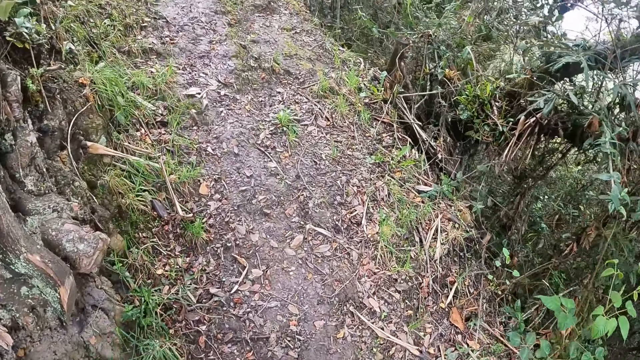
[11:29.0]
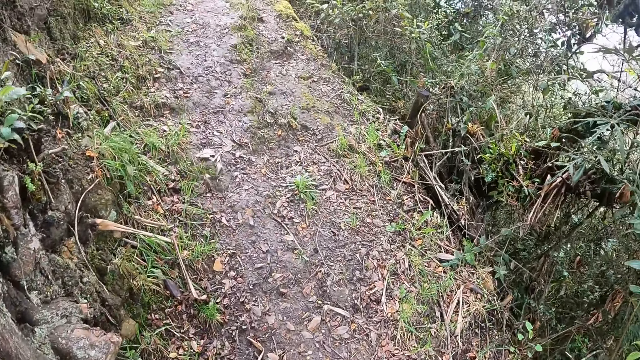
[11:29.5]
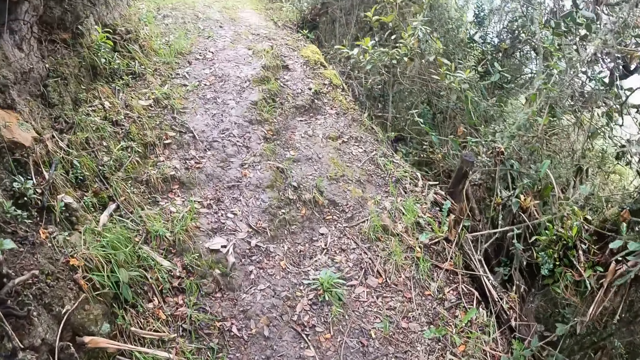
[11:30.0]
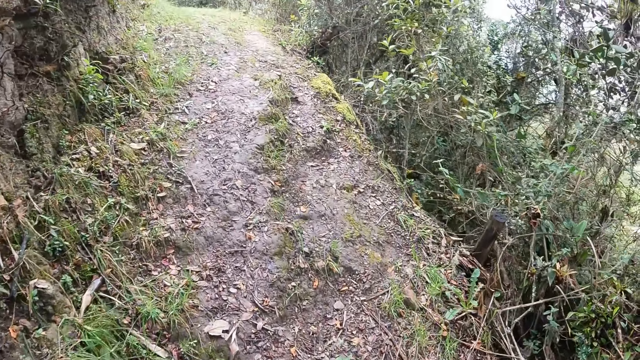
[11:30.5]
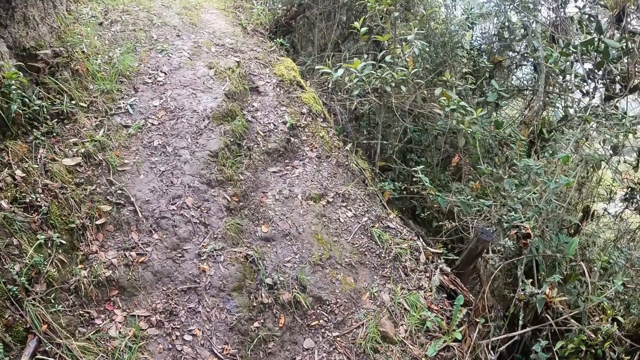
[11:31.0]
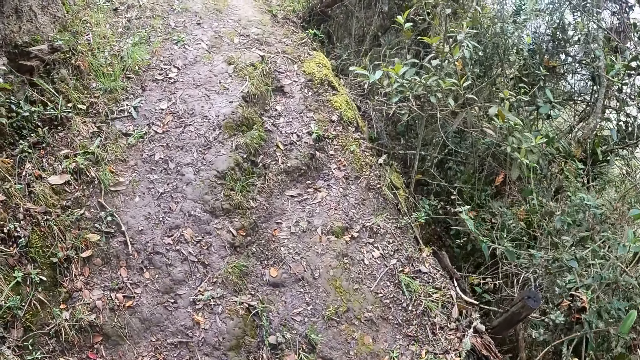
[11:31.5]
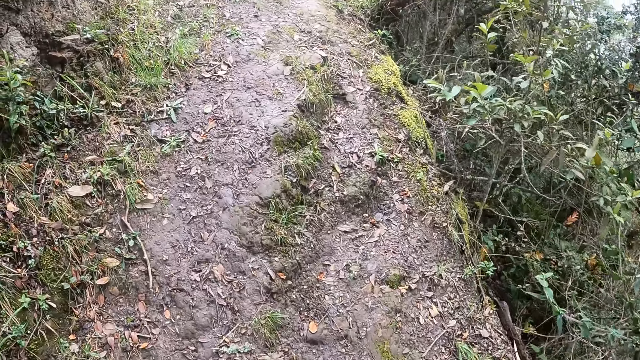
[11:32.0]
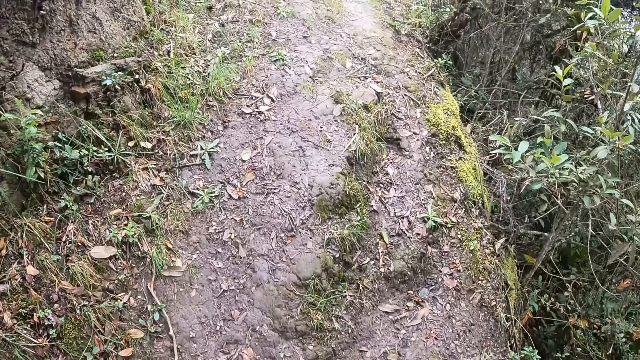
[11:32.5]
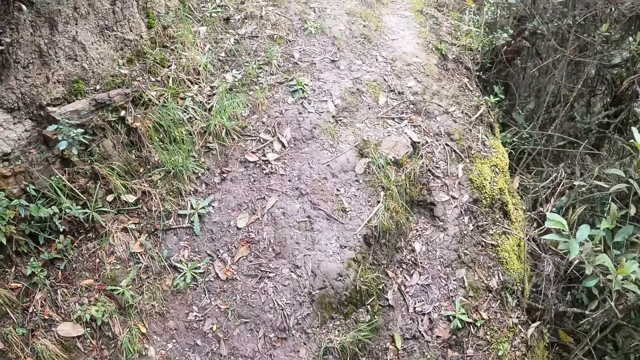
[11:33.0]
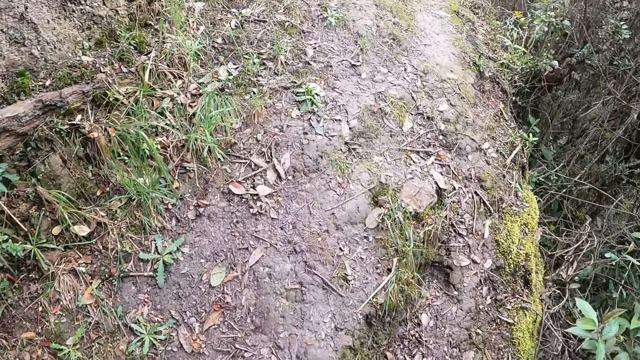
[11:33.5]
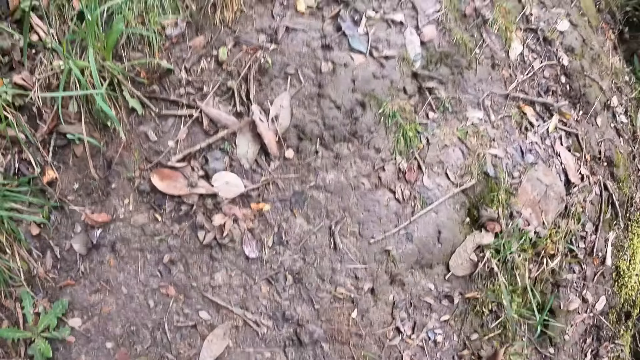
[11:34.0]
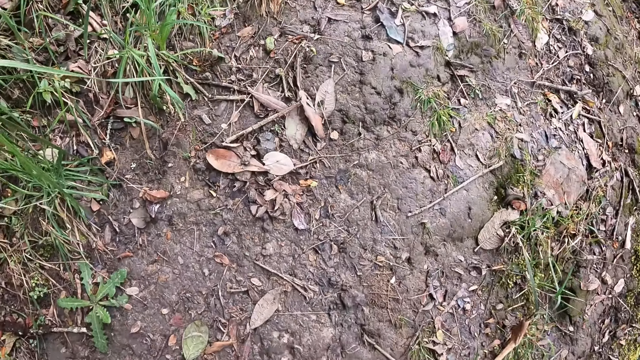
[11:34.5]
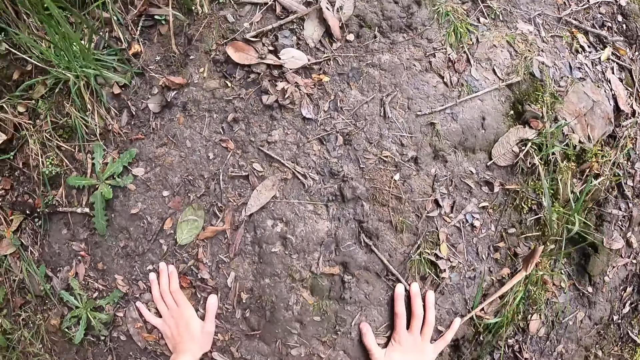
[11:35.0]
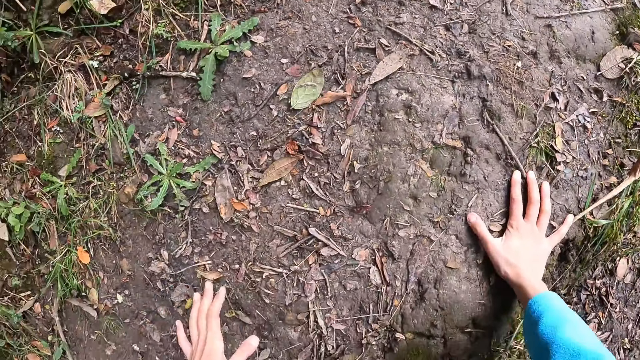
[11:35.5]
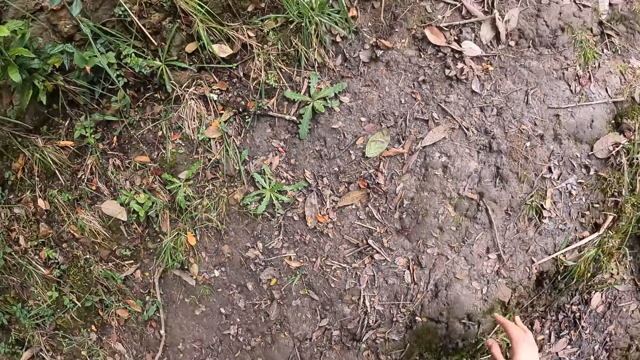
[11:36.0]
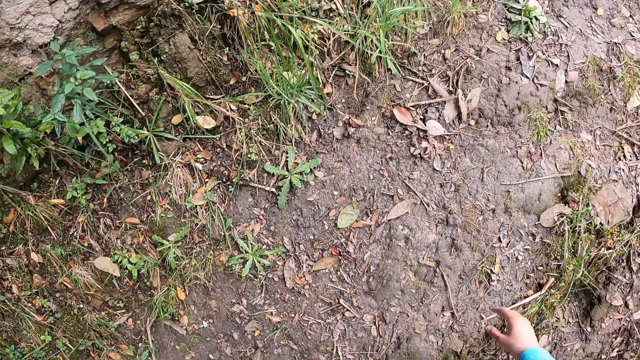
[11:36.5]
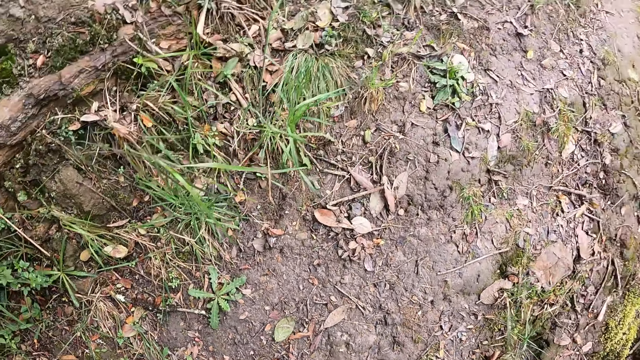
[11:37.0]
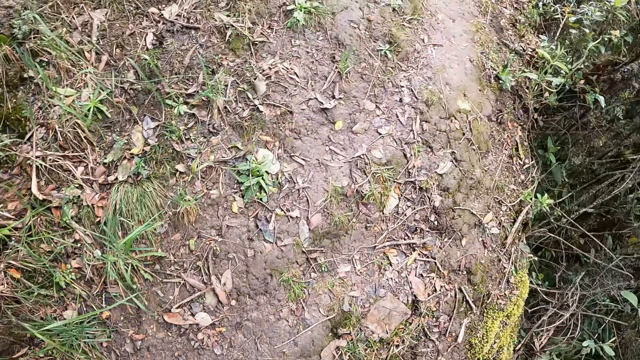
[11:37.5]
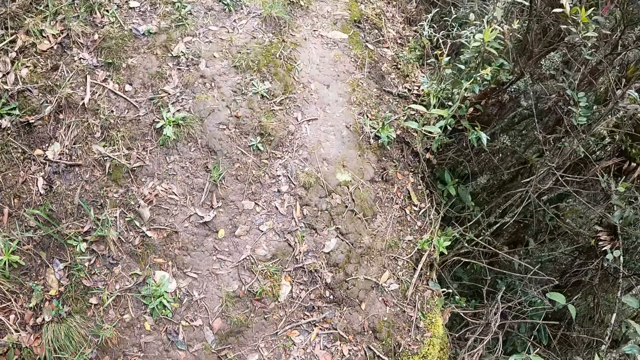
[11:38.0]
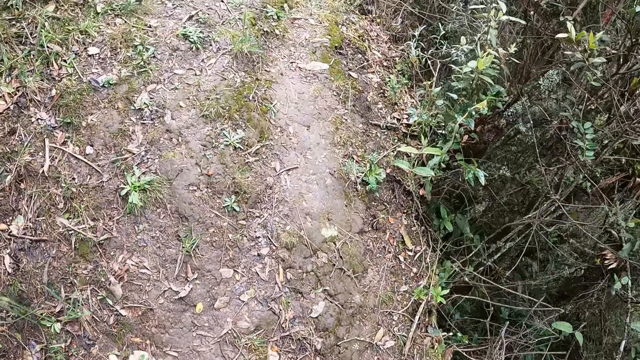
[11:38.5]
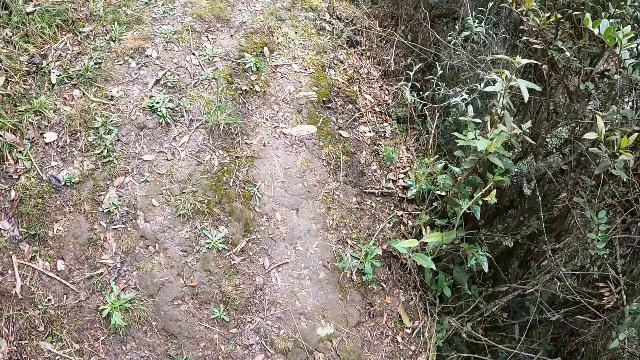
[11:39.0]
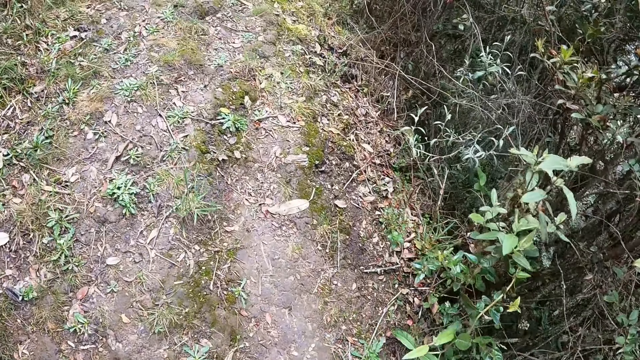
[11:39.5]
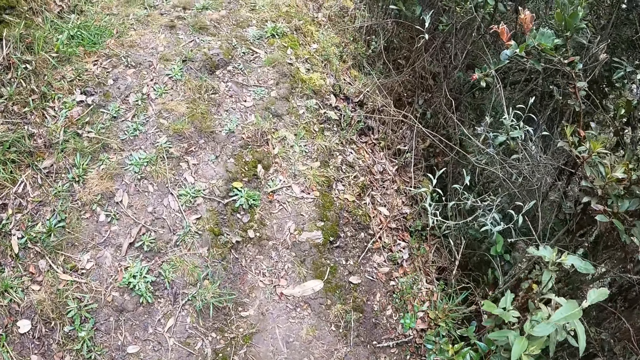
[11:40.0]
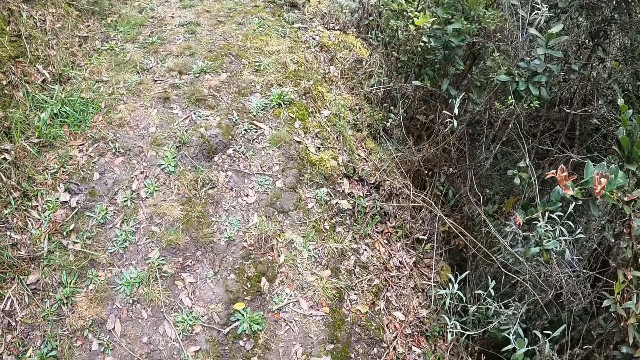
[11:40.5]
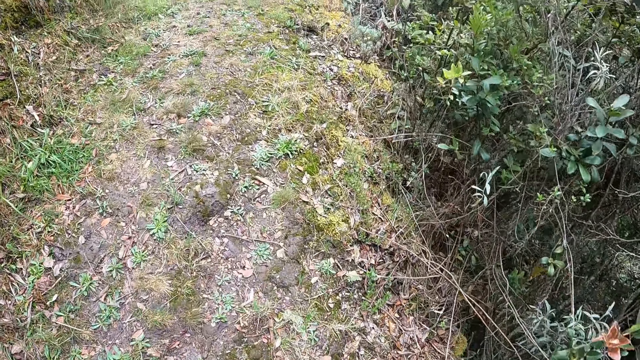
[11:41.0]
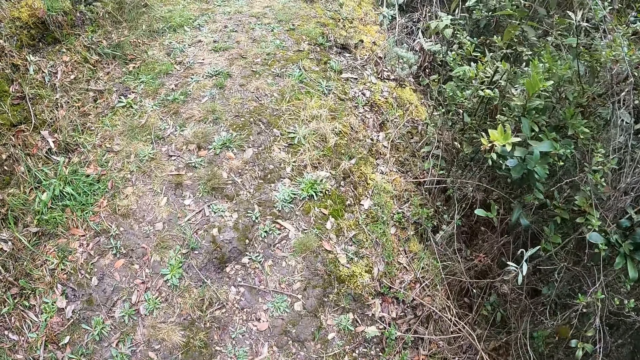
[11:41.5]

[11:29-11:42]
The camera wearer places his hands on the ground. He removes his hands from the ground. He walks along the path in the forest with the group of people.

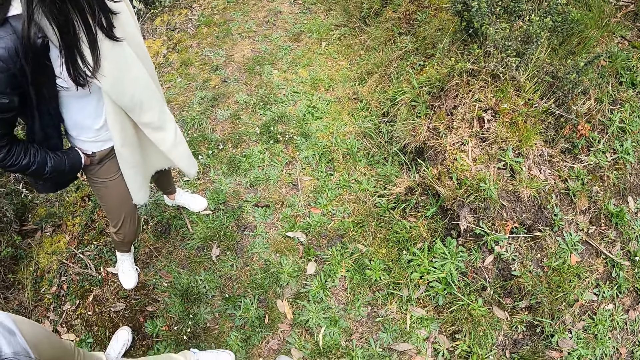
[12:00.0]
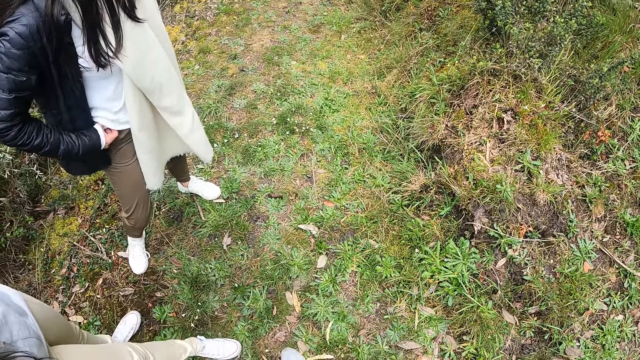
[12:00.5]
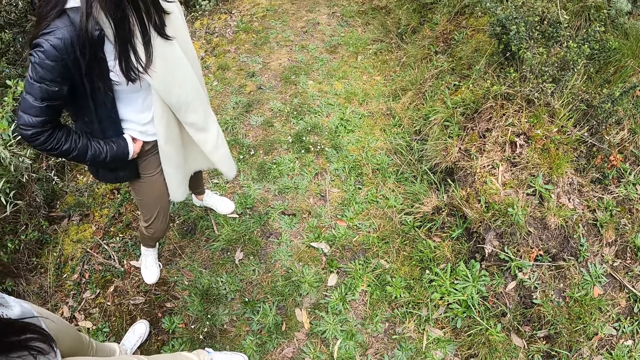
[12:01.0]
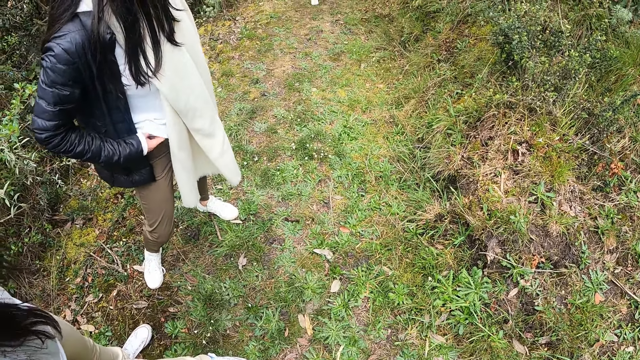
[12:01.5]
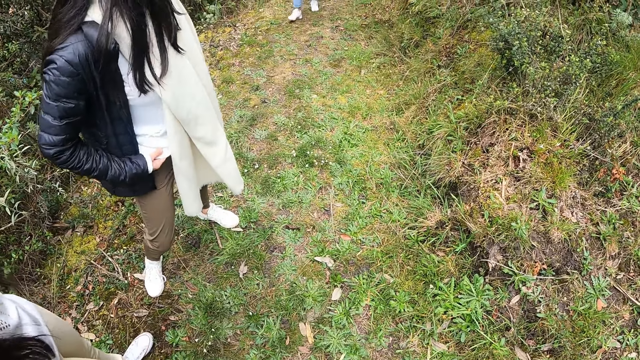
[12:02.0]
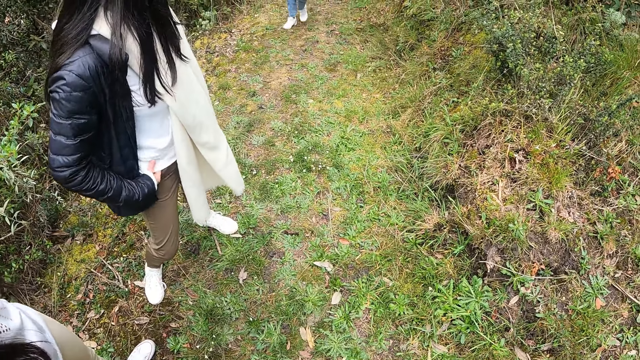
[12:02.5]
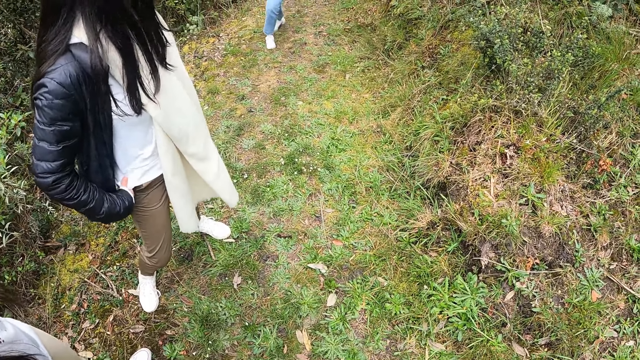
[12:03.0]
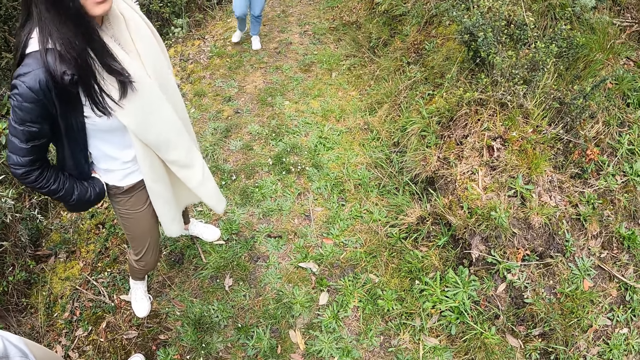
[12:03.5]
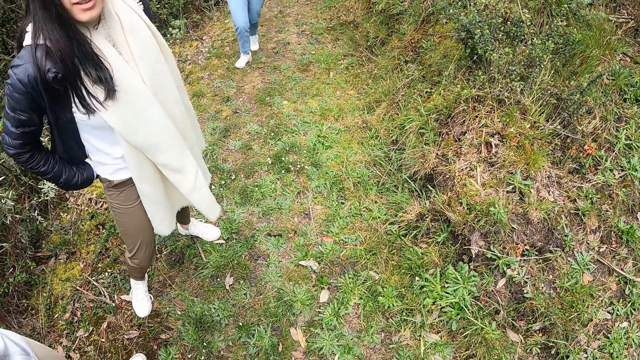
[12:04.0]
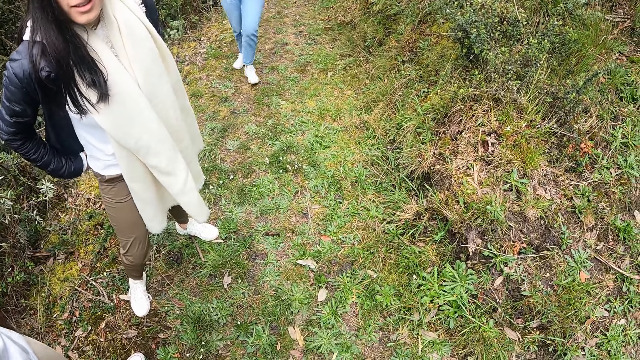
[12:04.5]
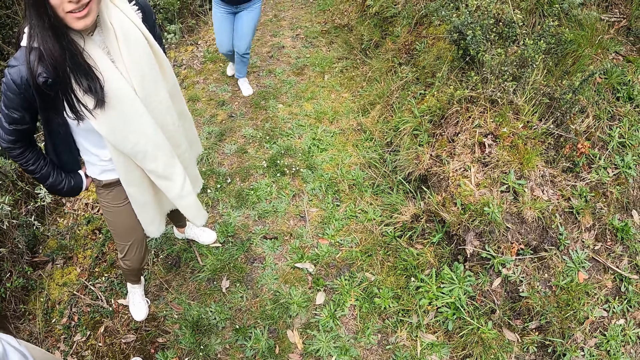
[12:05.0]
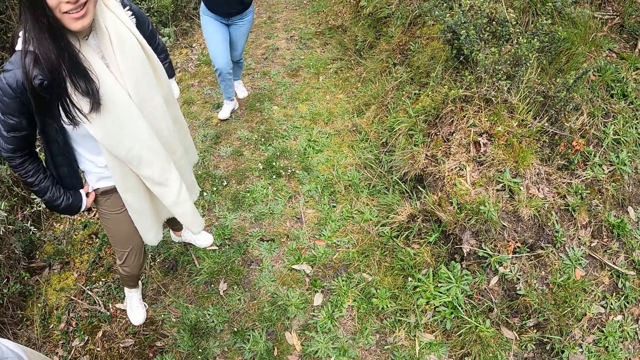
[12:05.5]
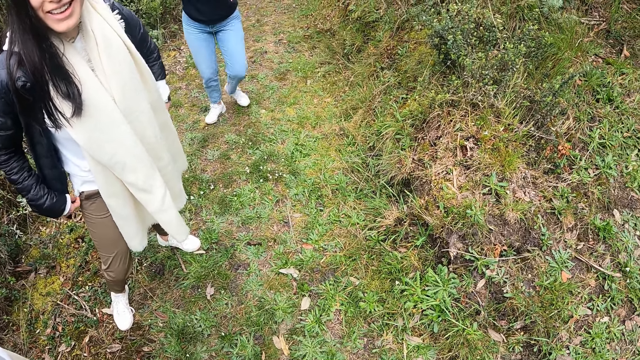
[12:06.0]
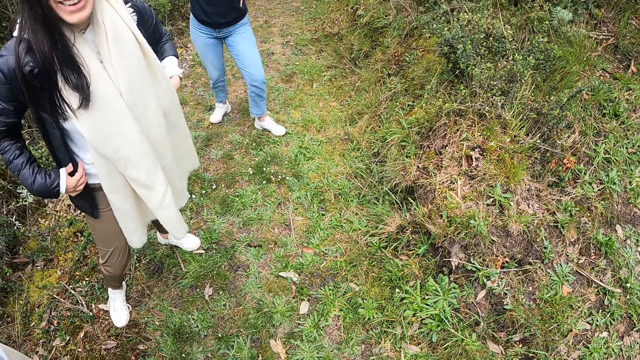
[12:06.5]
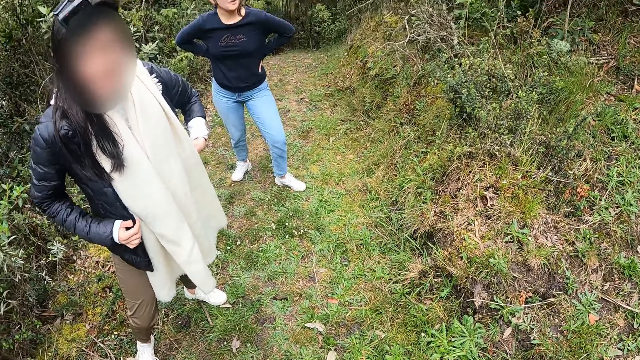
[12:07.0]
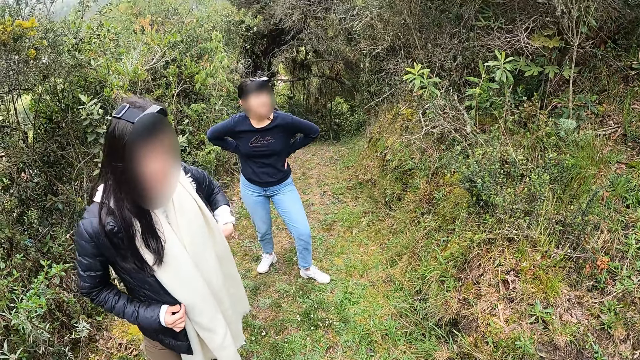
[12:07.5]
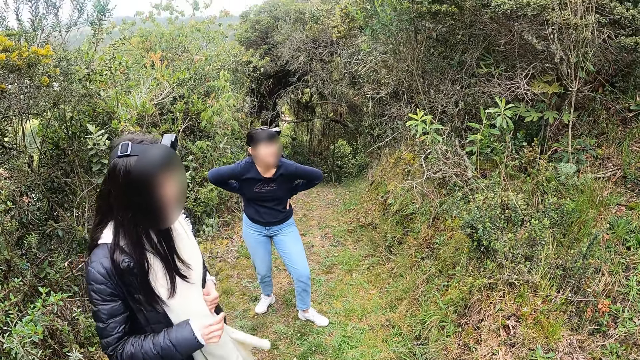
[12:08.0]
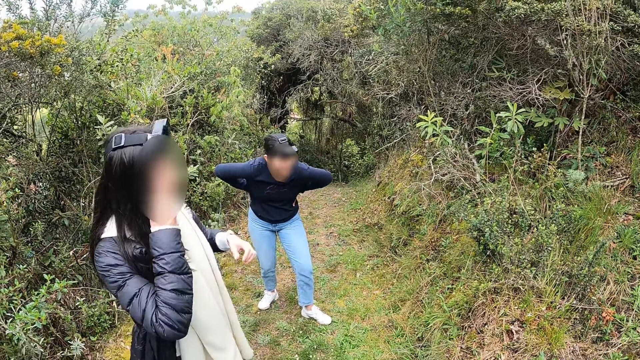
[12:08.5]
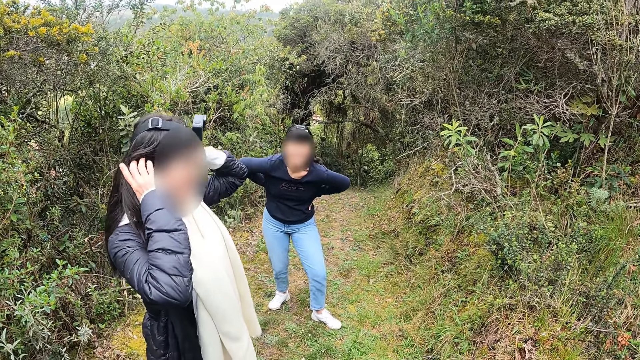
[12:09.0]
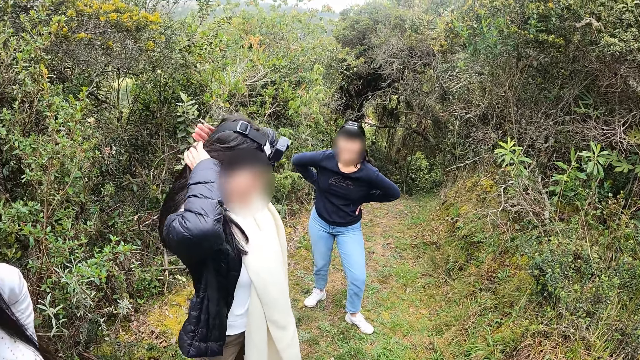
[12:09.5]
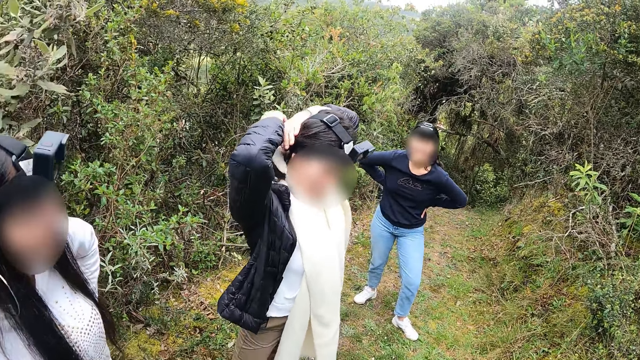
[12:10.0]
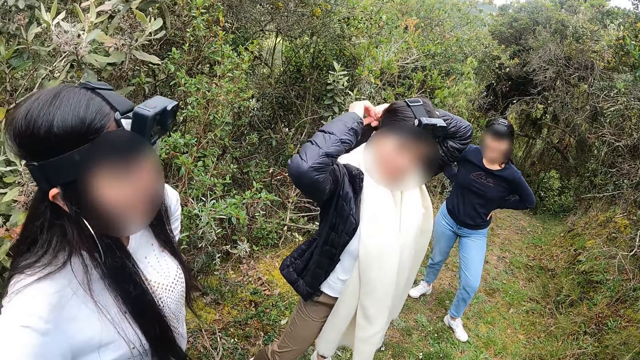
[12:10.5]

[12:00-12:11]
The camera wearer stops walking. They converse with a woman. Another woman holds her waist with her hands. The first woman packs her hair with her hands.
